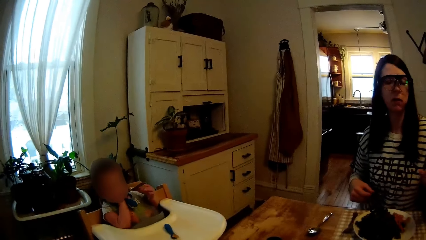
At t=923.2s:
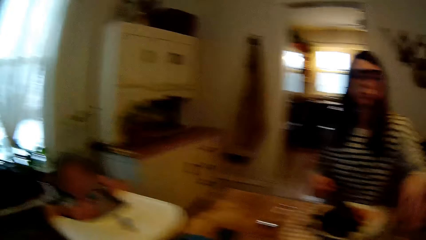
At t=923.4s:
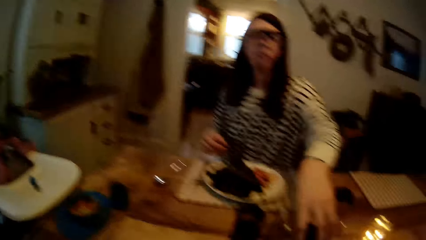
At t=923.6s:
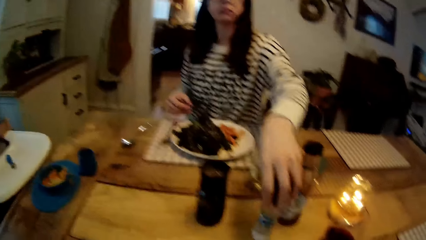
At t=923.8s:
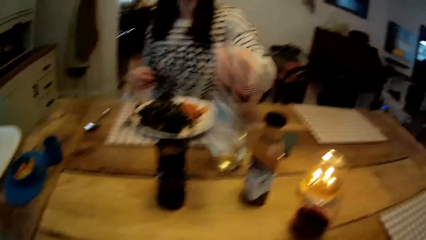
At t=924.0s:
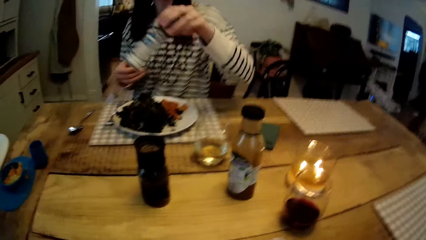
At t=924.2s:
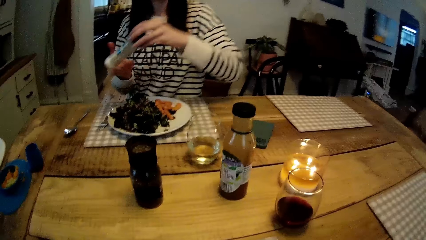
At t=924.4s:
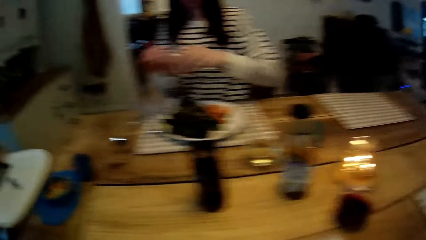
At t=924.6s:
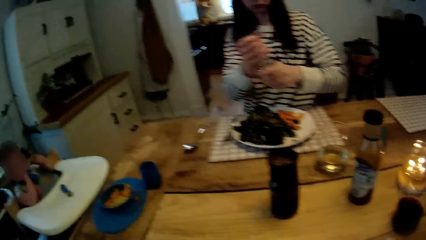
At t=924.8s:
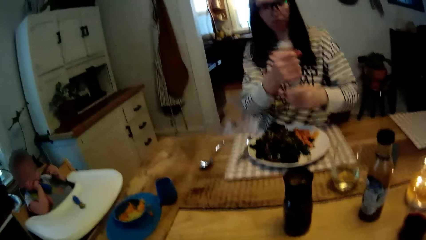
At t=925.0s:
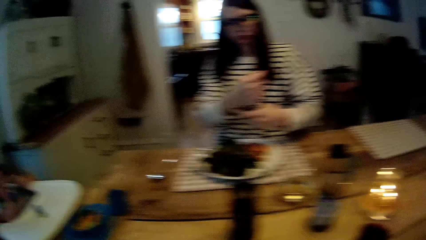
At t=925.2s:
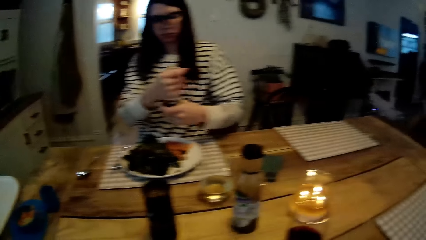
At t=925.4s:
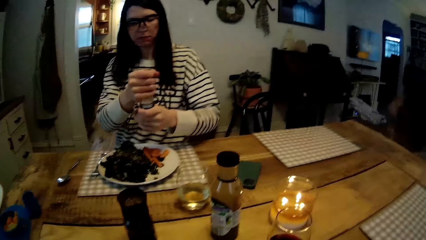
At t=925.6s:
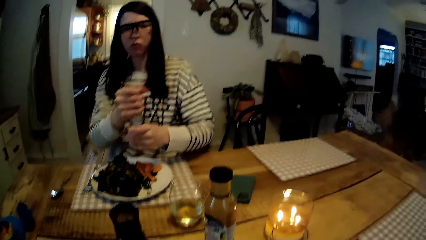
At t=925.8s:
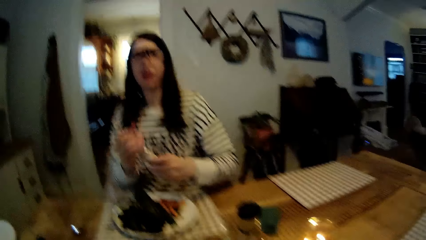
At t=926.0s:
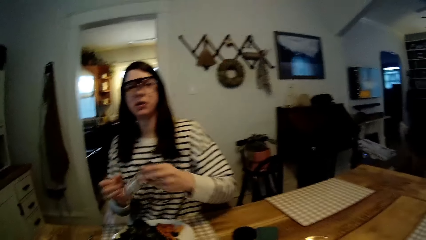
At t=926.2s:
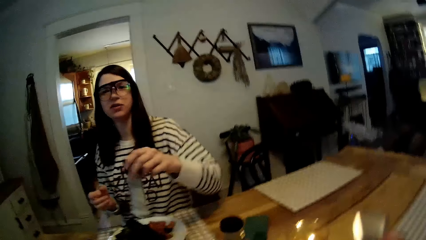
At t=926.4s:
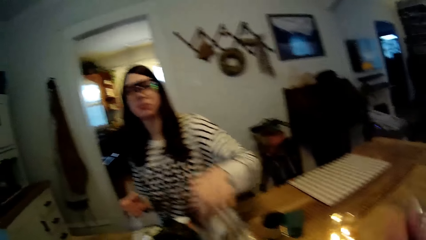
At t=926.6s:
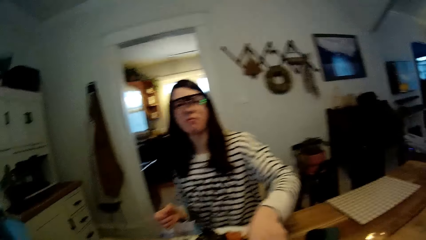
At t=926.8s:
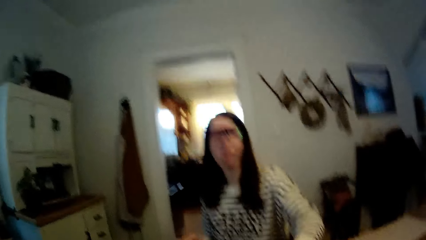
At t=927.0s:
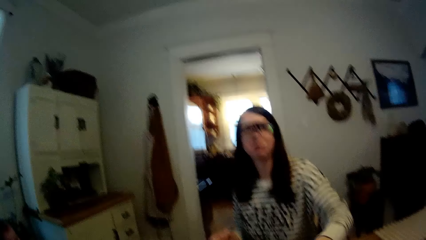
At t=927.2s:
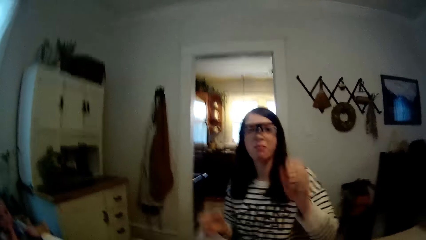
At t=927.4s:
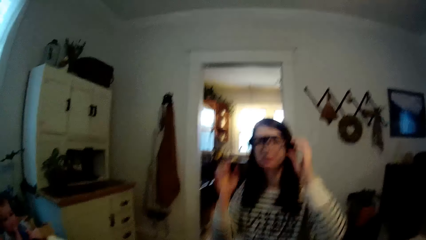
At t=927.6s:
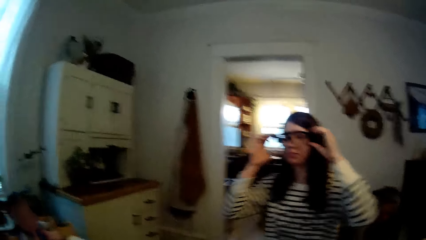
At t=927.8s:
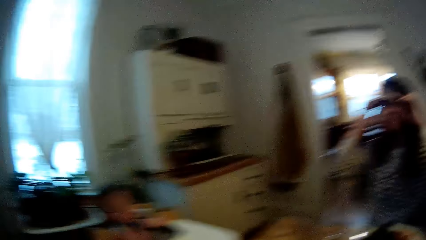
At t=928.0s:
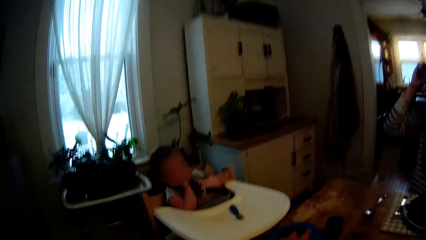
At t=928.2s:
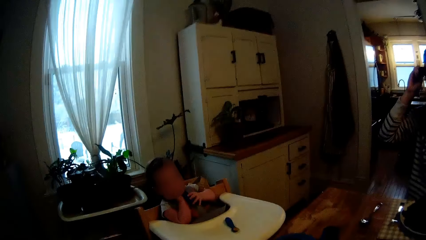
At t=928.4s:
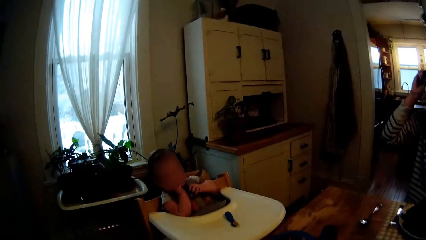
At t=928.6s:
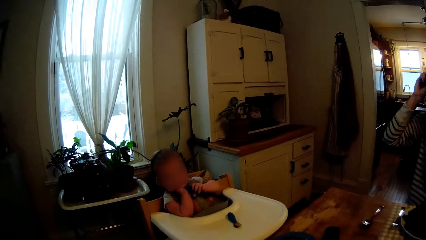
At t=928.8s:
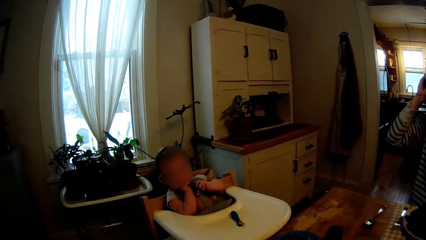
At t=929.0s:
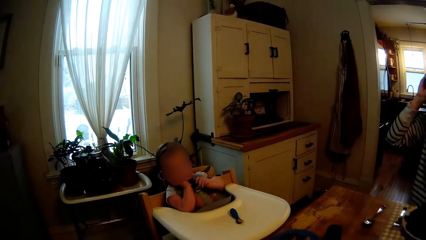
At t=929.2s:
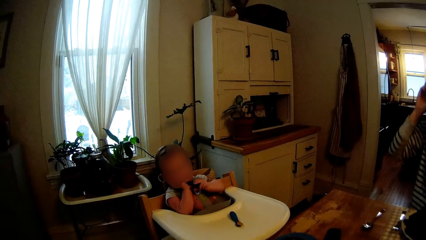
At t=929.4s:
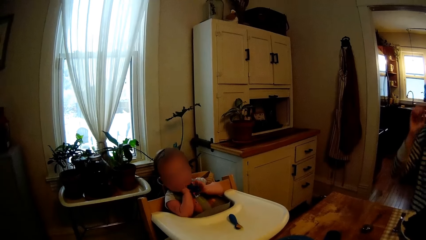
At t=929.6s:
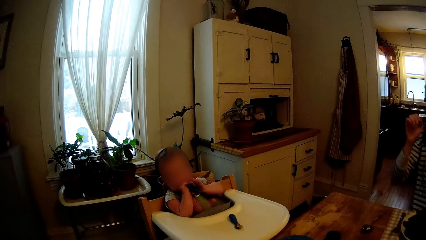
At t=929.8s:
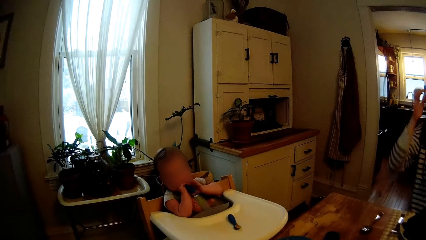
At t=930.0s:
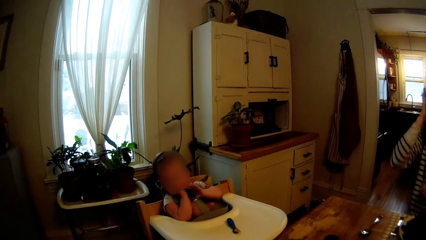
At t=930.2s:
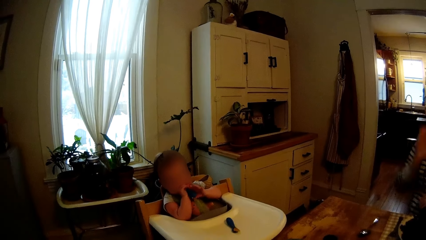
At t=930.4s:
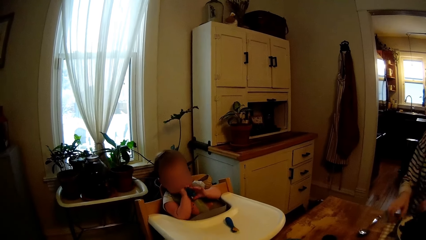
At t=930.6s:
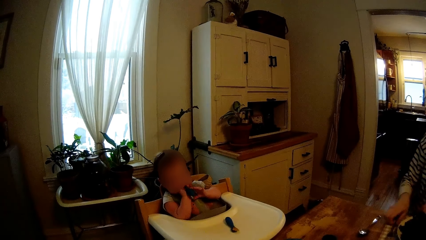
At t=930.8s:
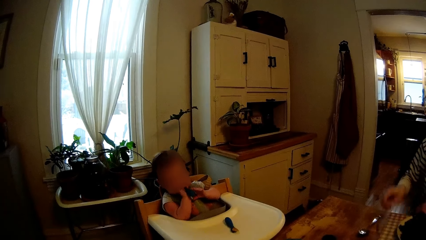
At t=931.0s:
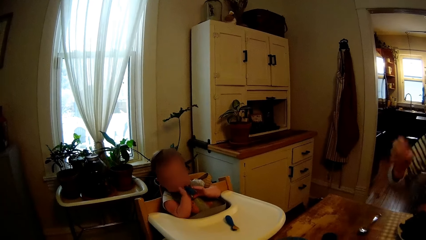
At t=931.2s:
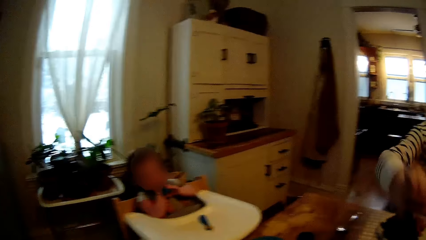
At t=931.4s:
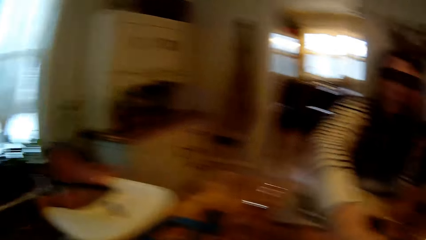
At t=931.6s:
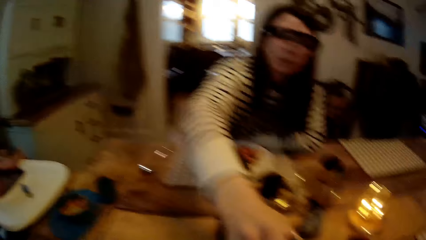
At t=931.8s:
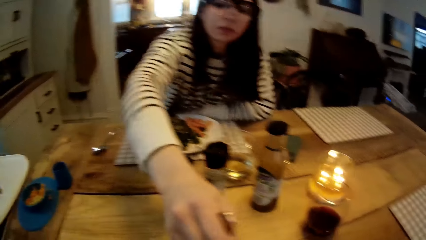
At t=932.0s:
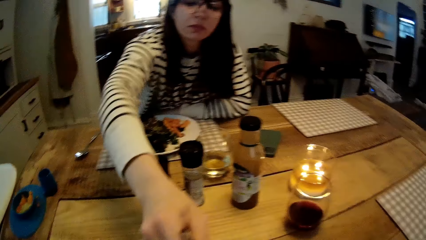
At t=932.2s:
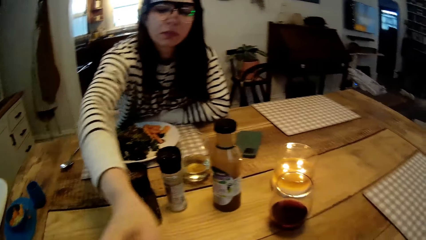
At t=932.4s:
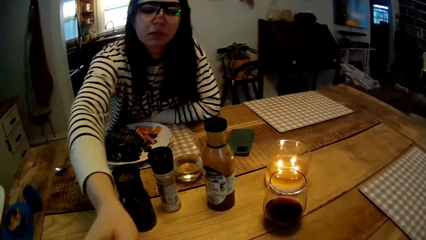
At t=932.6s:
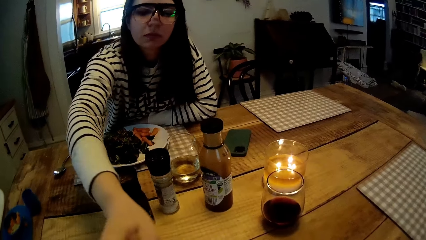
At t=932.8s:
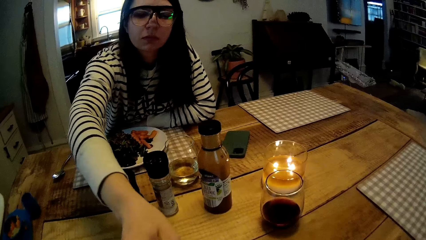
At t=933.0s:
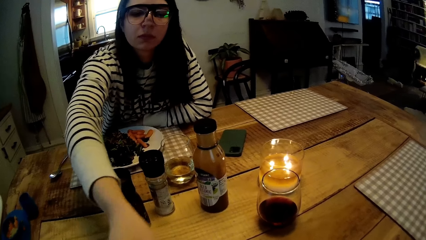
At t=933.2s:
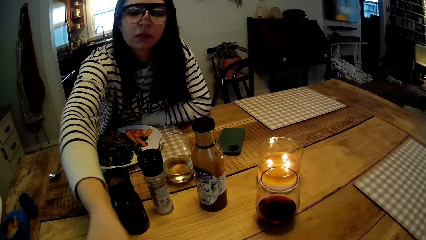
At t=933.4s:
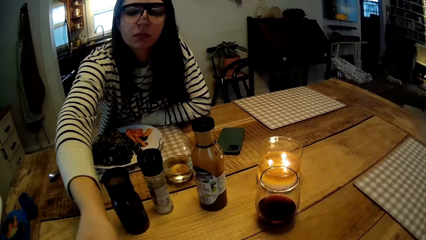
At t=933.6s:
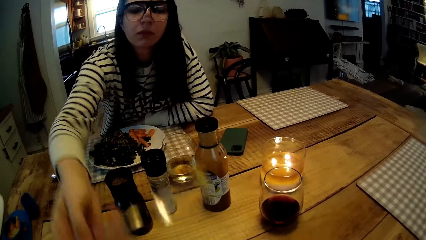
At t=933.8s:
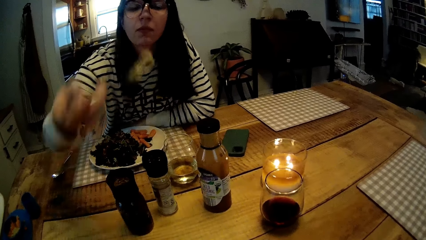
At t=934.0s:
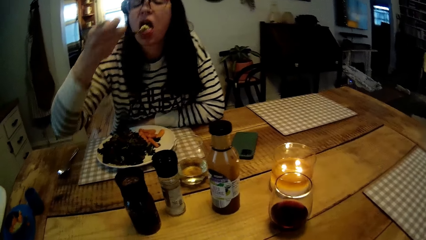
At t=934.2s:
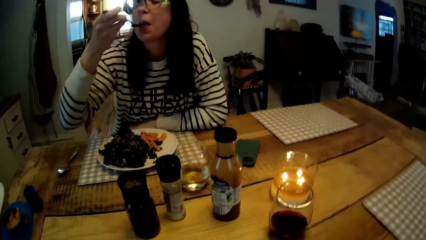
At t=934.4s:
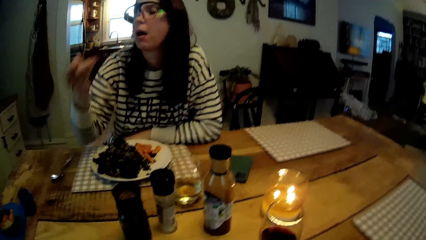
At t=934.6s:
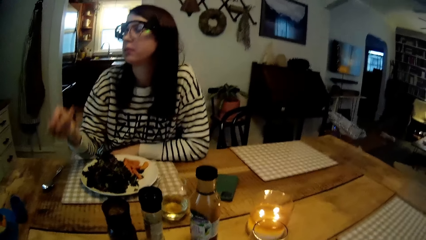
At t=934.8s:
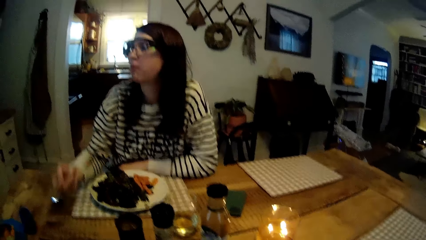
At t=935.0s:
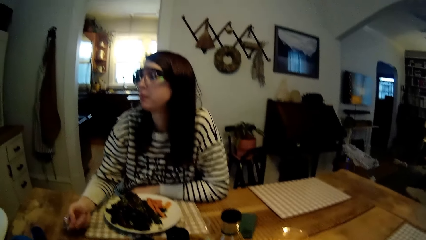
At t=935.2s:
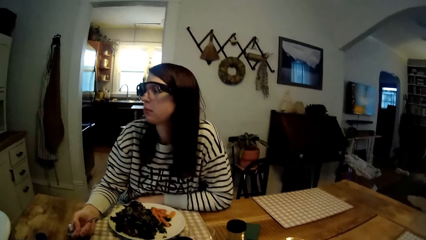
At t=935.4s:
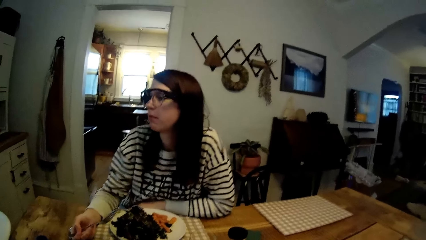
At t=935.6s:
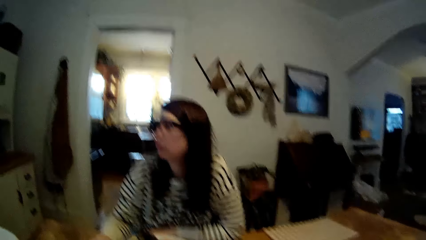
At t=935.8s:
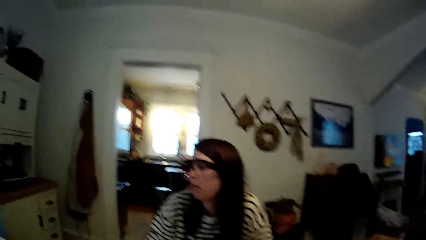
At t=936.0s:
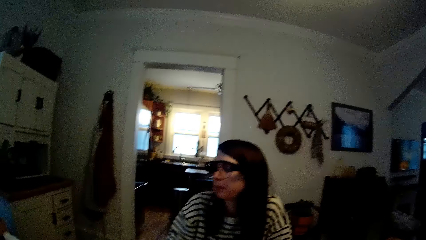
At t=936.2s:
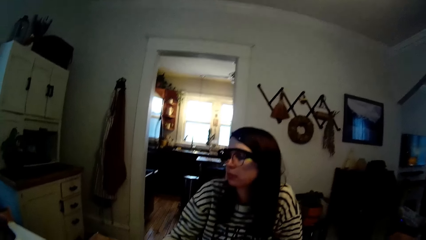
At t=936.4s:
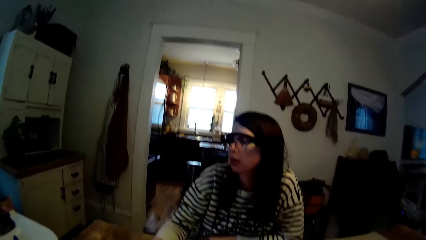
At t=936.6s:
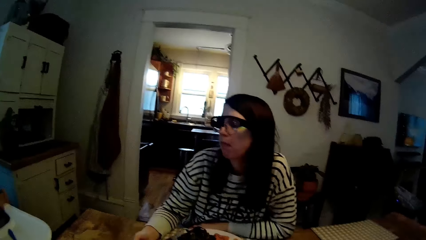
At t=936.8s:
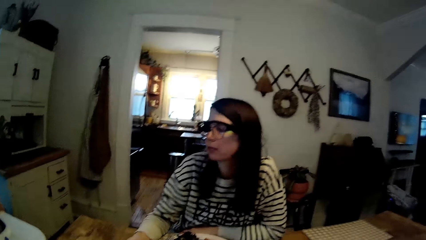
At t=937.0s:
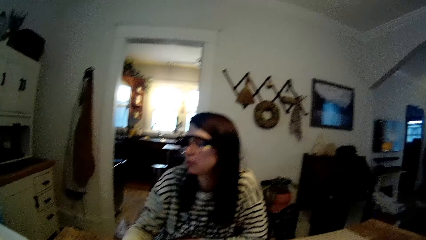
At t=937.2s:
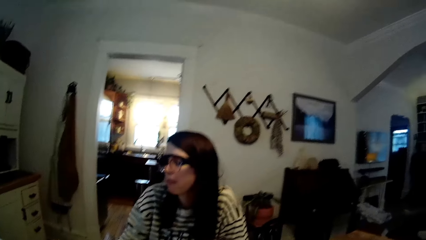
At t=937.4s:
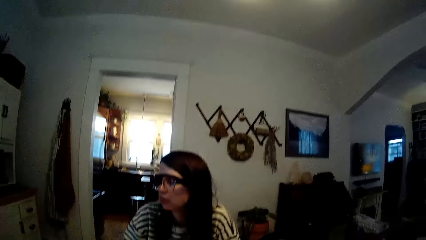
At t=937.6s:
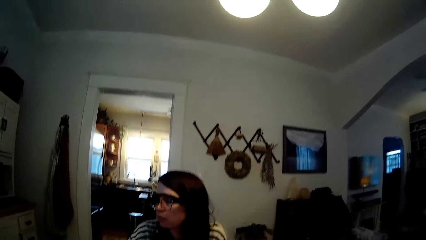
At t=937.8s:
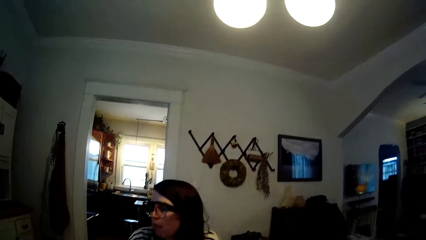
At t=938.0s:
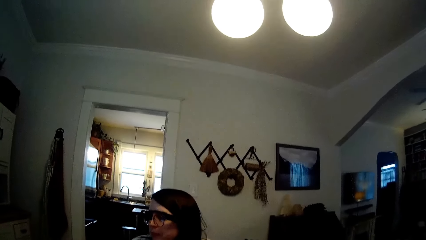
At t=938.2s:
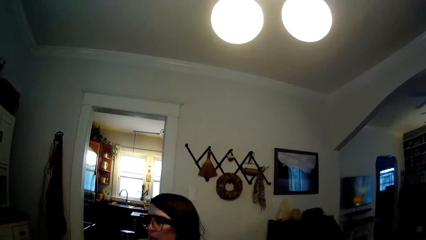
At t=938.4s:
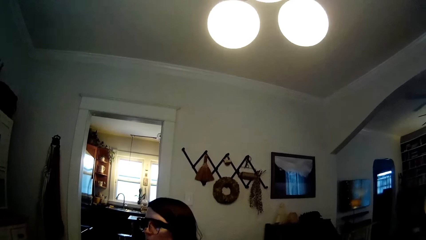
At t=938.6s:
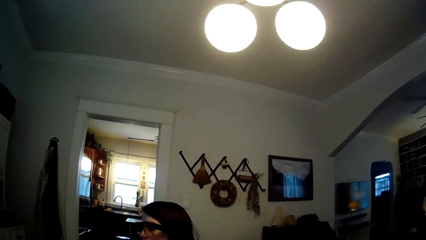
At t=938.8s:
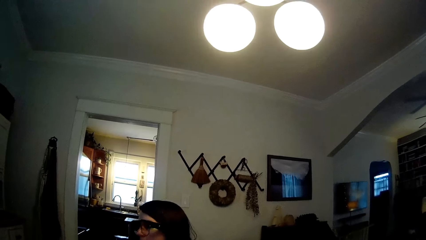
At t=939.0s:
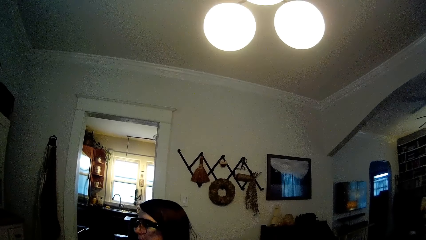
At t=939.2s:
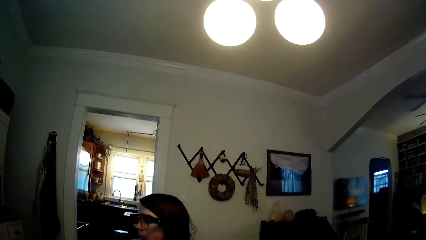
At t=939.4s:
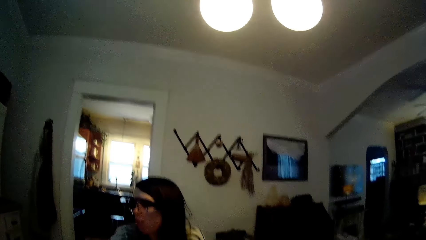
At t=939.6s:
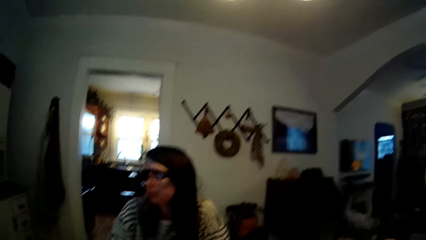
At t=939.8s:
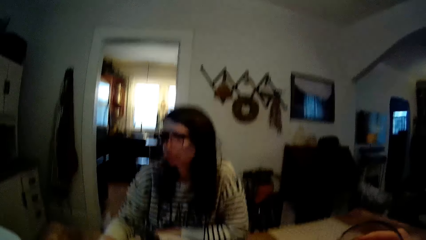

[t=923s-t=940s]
The camera wearer interacts with the woman. The woman picks up a bottle of salt from the table with her left hand. The woman turns the bottle of salt upside down with both hands. The woman pours salt from the bottle on her meal with both hands. The woman drops the bottle of salt on the table with her left hand. The woman adjusts her glasses with both hands. The camera wearer looks at the baby. The woman picks up the fork from the table with her right hand. The woman takes porridge from the plate in front of the camera wearer with the fork in her right hand. The woman eats the porridge from the fork in her right hand. The camera wearer looks at the woman.
